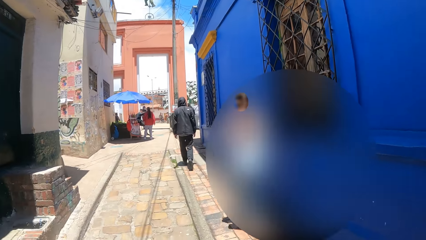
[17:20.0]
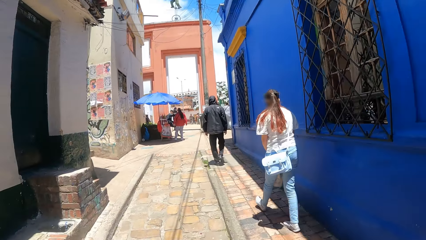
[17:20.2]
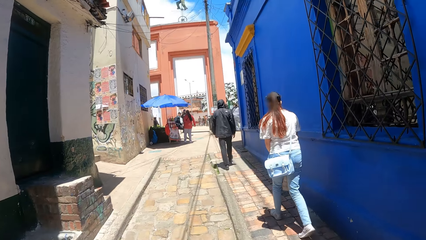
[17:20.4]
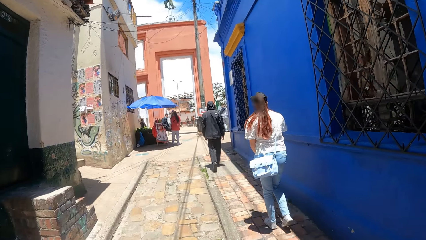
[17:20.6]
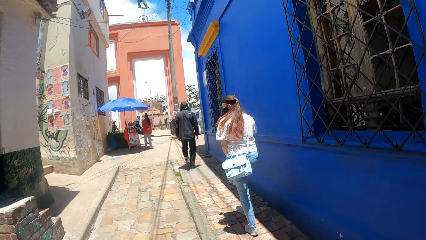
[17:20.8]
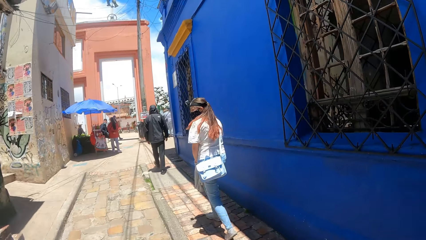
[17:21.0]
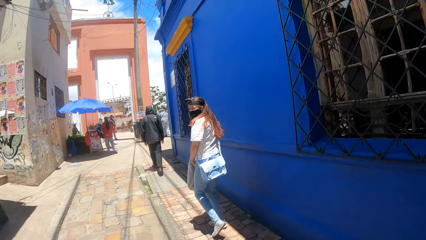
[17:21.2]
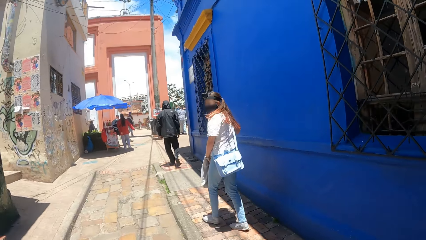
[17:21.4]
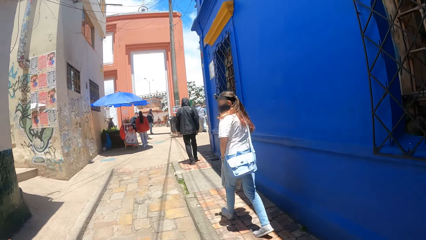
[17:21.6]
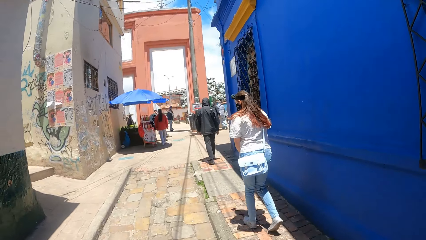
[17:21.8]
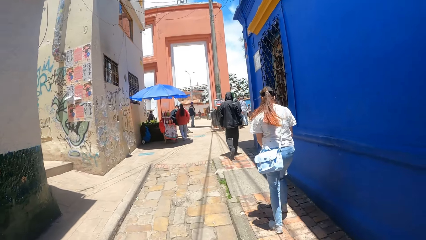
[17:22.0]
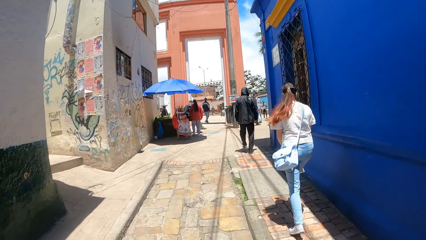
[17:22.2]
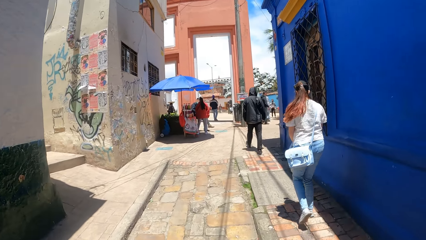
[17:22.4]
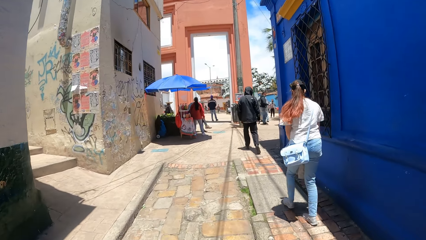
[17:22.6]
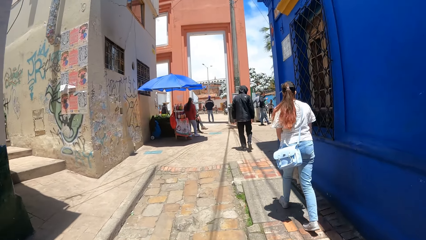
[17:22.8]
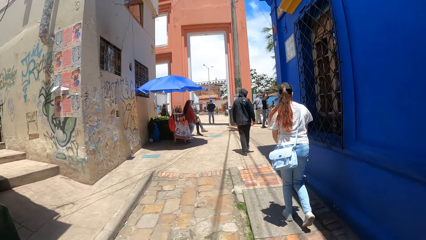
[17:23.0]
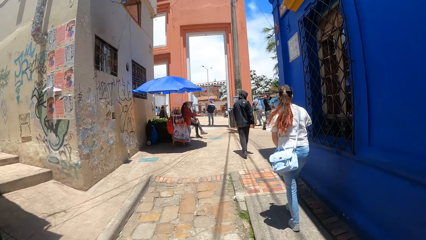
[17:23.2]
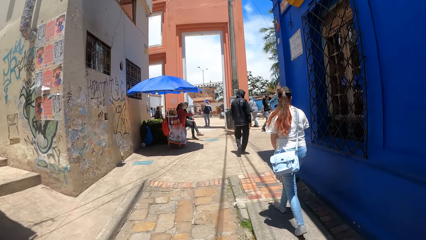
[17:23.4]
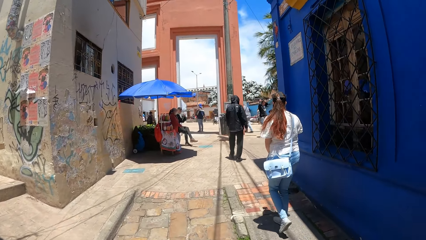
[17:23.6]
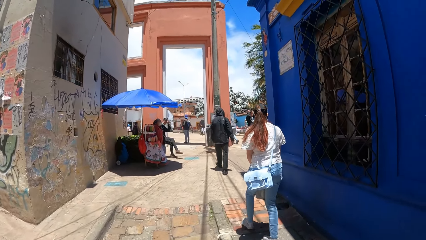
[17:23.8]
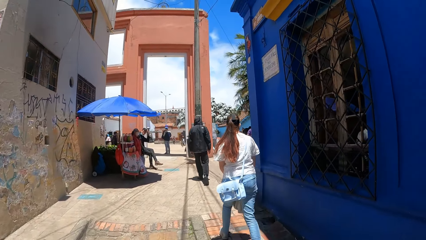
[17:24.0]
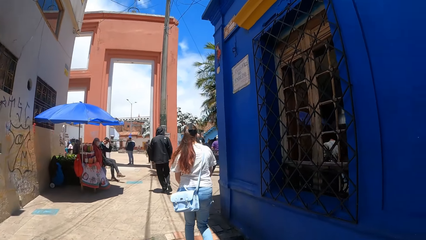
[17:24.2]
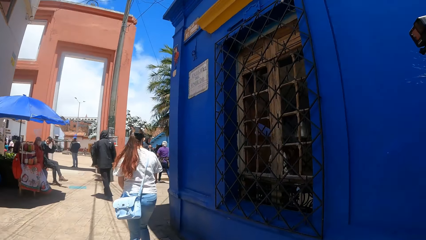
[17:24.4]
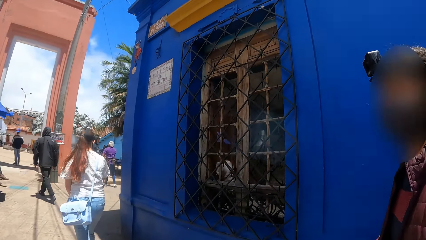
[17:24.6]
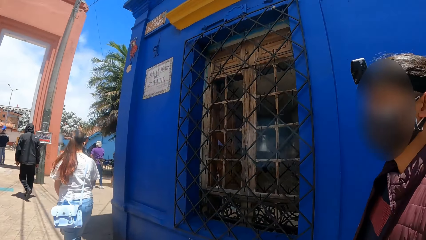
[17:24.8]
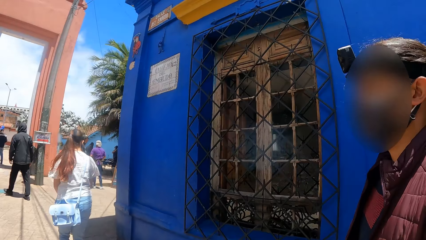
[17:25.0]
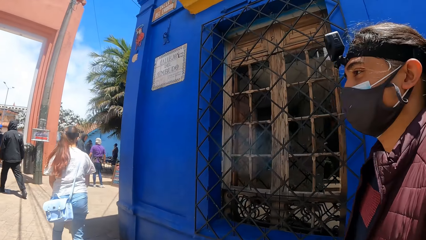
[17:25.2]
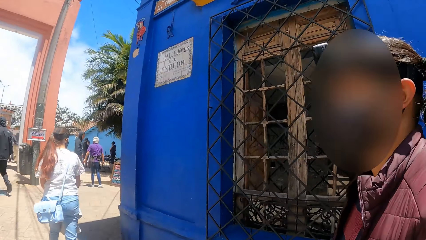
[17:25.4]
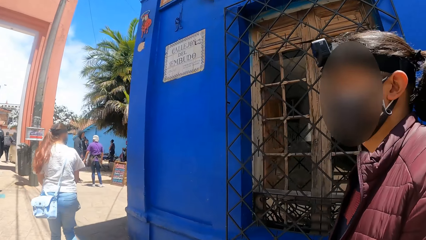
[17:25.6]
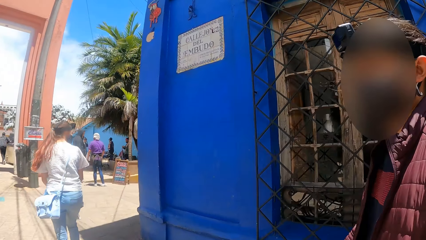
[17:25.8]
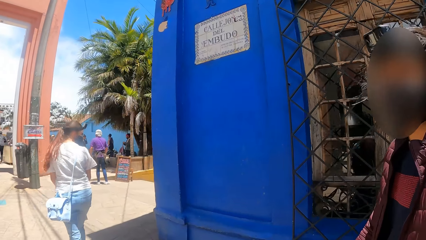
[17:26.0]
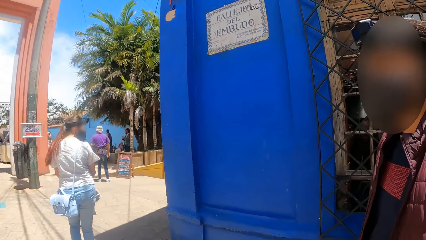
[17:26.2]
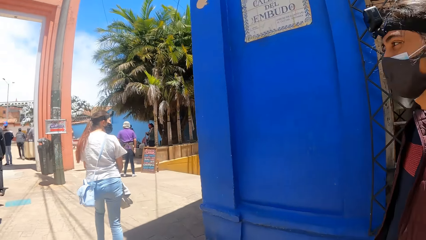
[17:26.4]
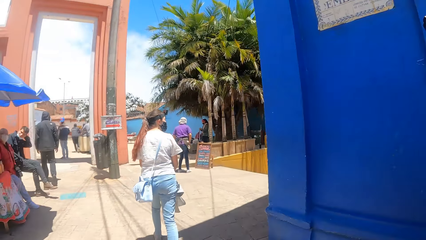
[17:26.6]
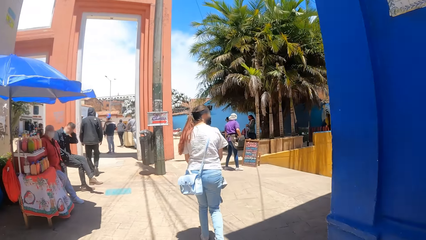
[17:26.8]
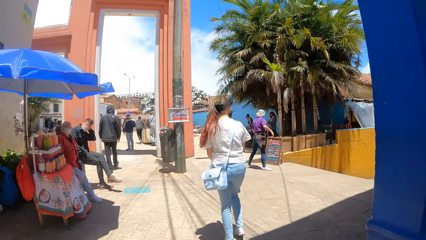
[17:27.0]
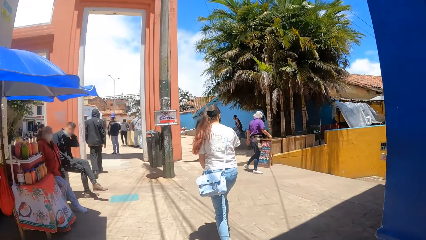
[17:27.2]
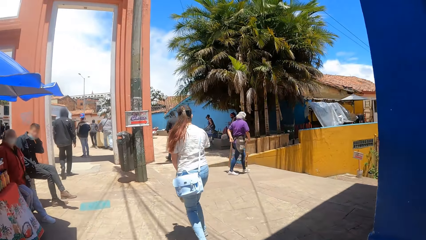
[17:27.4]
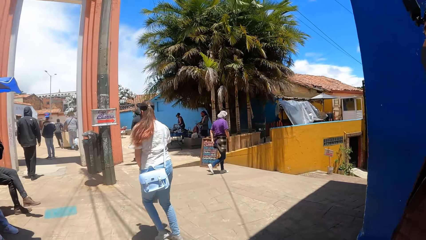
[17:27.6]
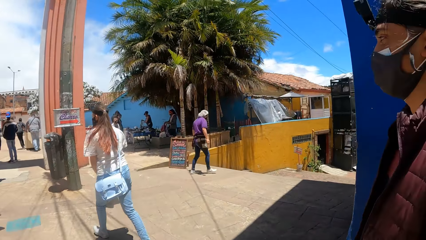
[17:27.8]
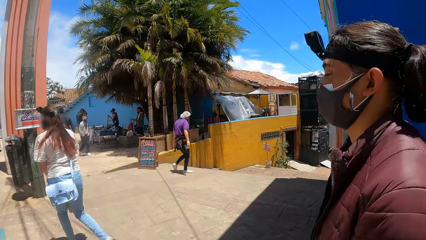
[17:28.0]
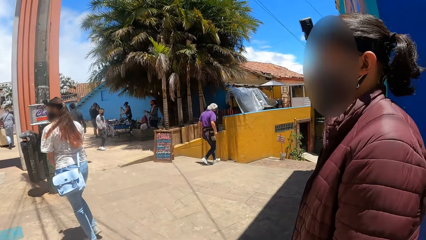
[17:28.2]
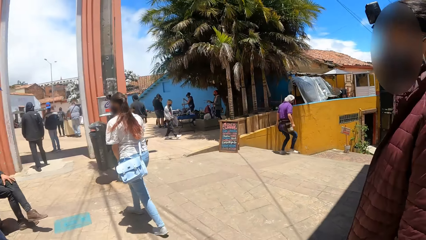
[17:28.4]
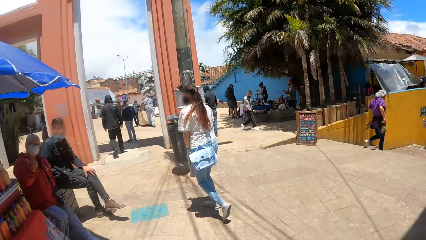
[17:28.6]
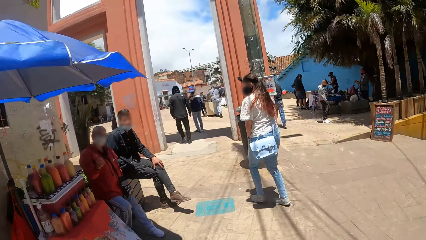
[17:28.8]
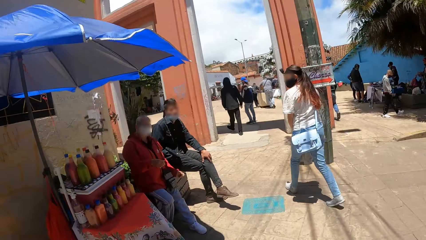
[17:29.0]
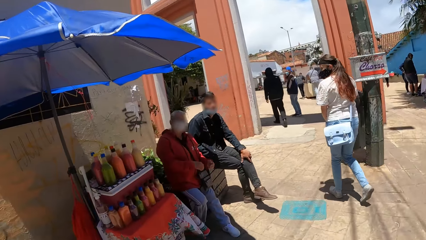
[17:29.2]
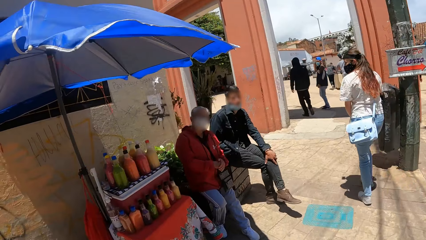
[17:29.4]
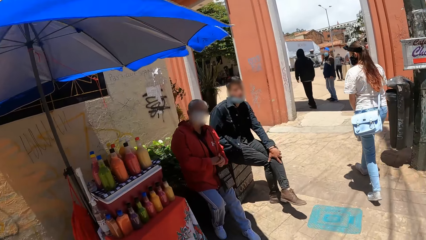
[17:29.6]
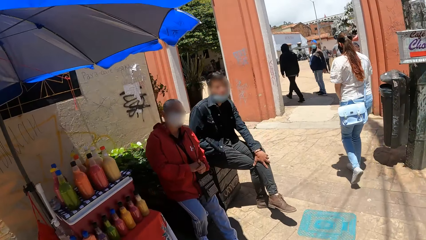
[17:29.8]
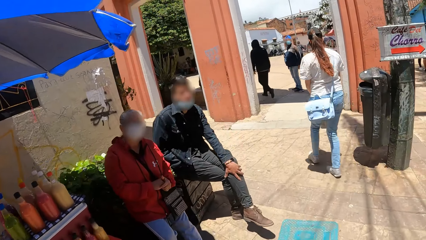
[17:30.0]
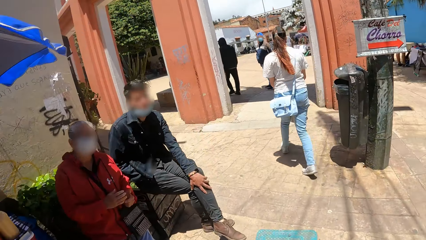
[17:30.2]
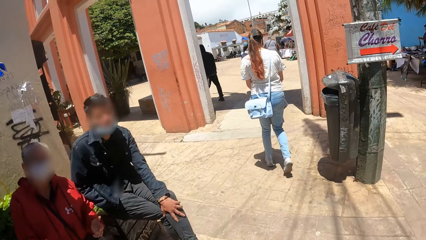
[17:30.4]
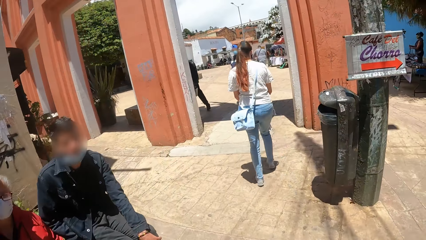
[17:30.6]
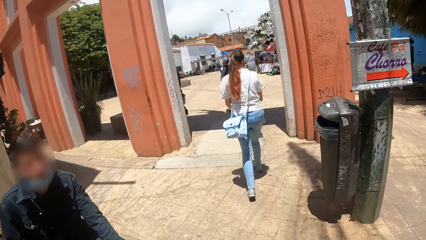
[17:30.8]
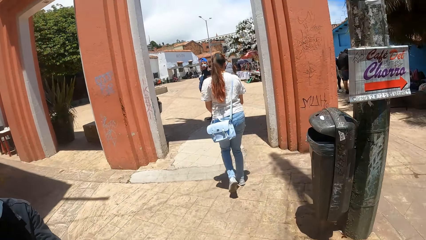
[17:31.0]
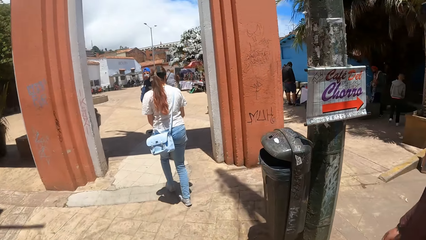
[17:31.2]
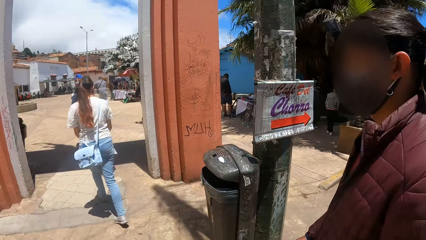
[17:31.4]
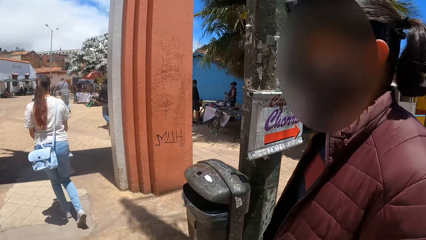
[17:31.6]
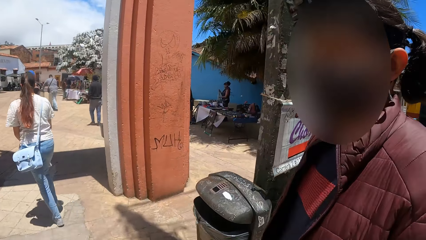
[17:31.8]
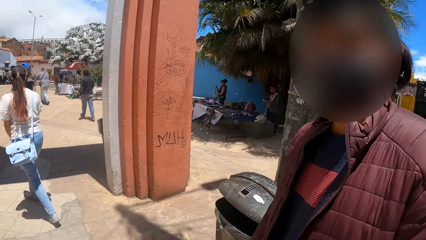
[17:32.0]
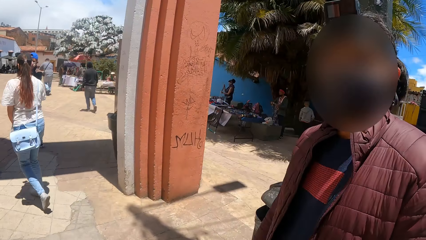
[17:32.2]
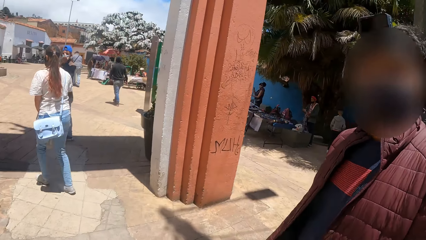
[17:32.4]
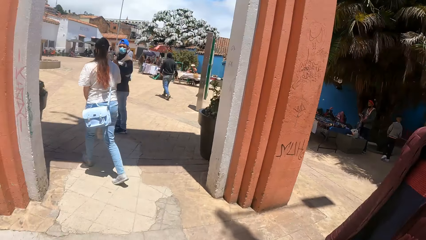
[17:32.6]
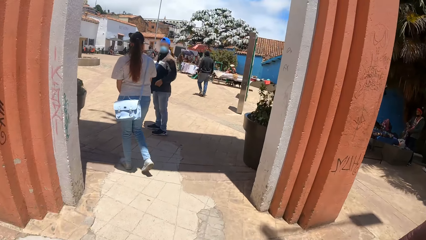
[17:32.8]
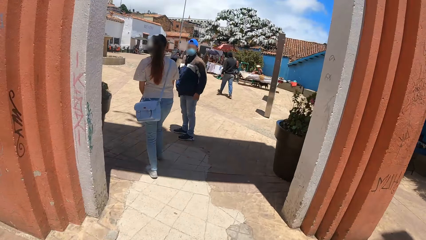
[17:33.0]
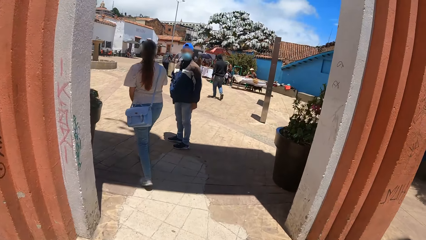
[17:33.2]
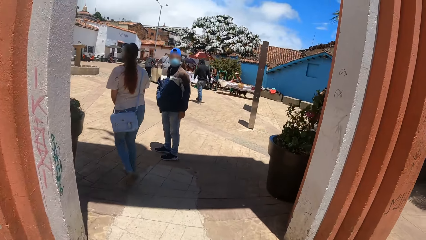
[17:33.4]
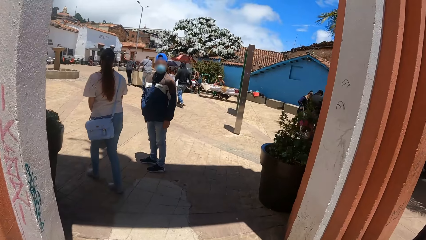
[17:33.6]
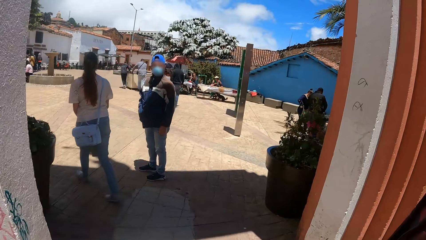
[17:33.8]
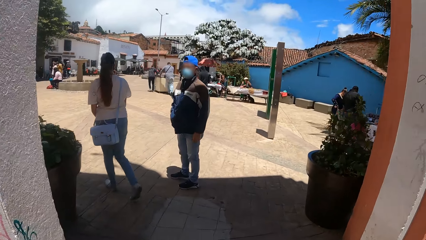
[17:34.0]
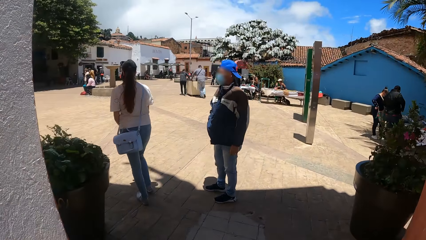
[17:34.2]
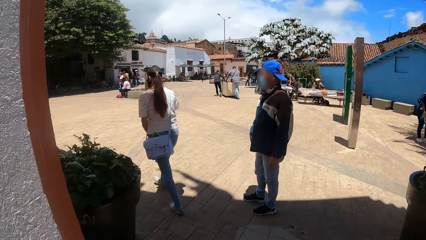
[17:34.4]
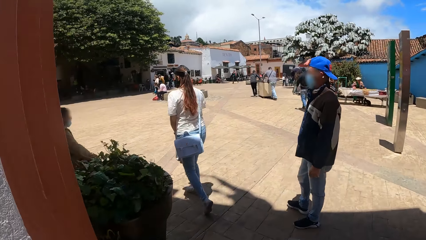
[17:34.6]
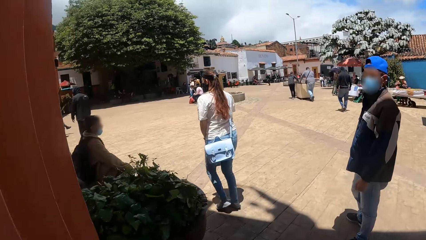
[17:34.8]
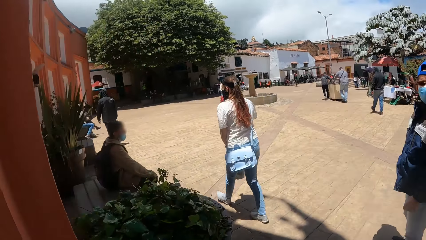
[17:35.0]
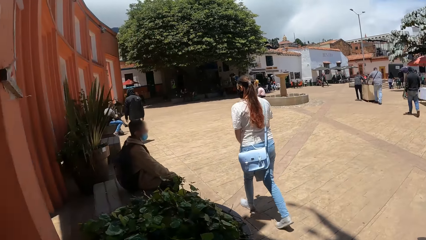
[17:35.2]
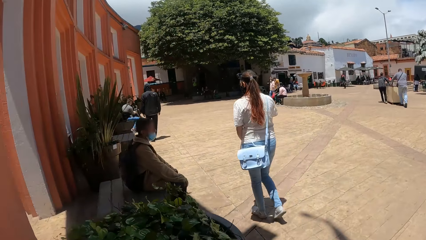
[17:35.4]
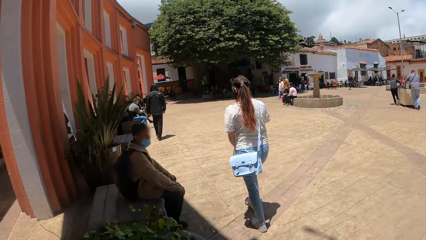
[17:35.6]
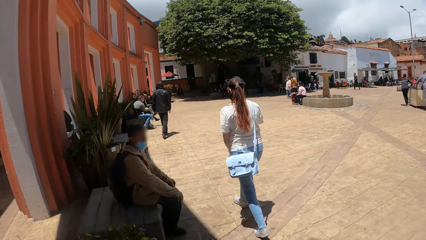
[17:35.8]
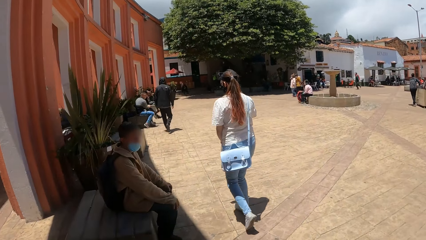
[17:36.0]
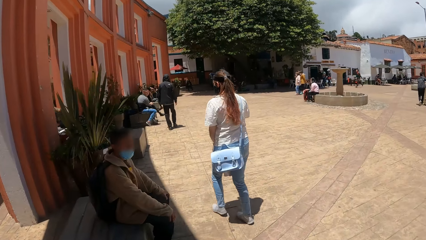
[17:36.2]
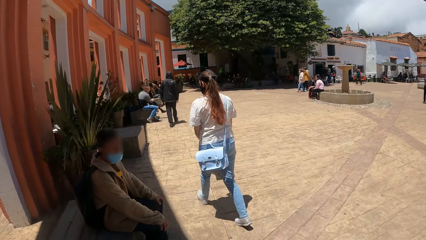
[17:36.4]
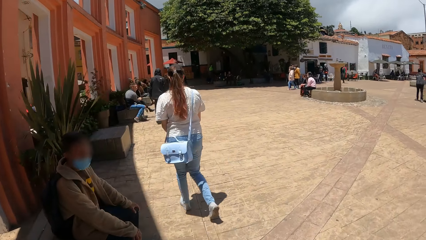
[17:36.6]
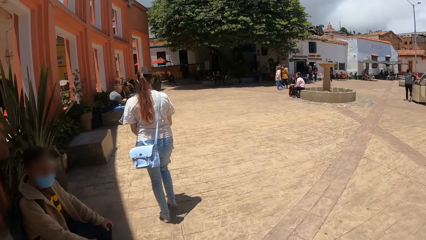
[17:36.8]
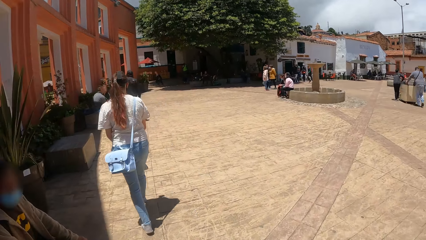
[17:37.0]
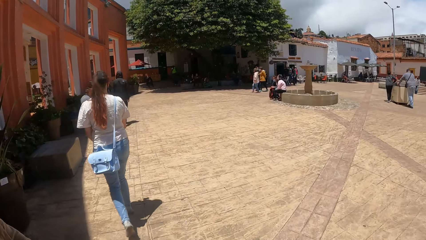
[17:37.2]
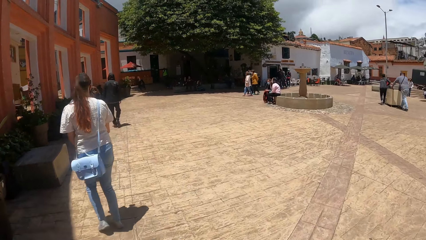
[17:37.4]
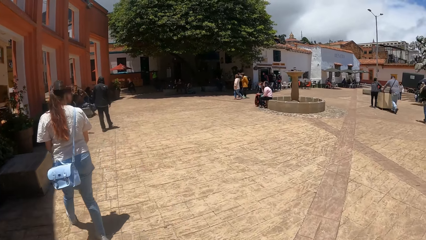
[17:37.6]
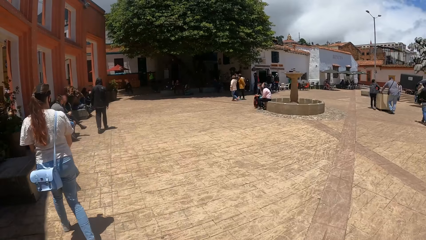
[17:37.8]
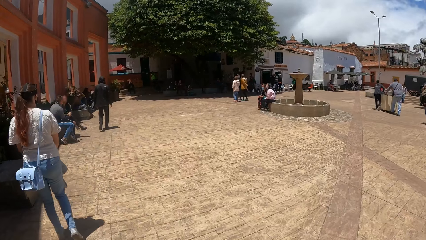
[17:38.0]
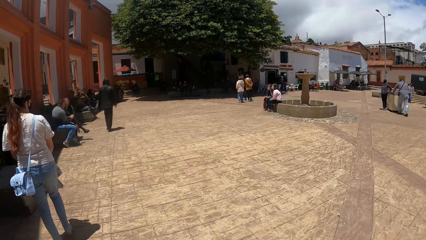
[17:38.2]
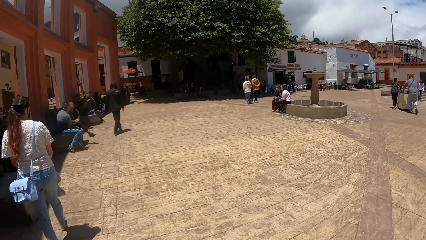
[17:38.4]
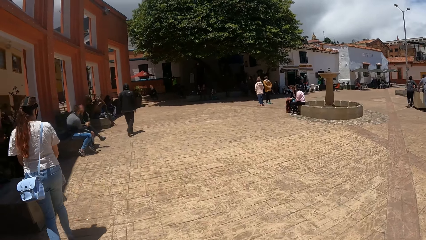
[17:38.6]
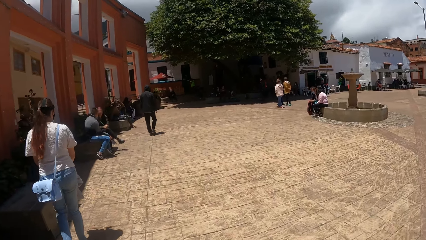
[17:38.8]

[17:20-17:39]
The camera wearer interacts with a man. The man walks. The man walks again.
